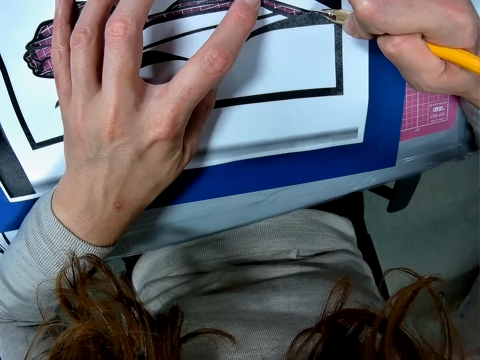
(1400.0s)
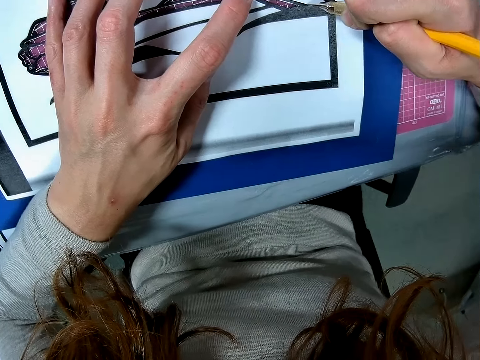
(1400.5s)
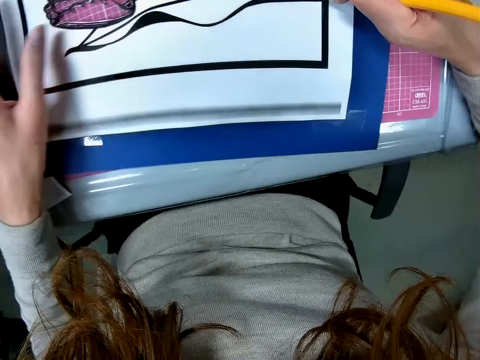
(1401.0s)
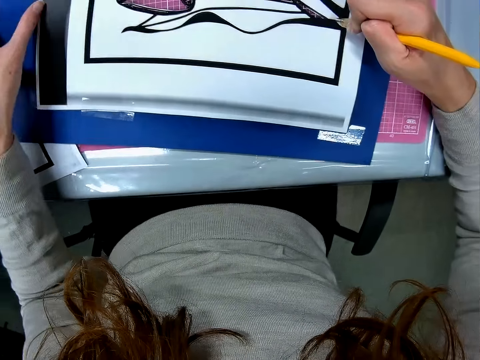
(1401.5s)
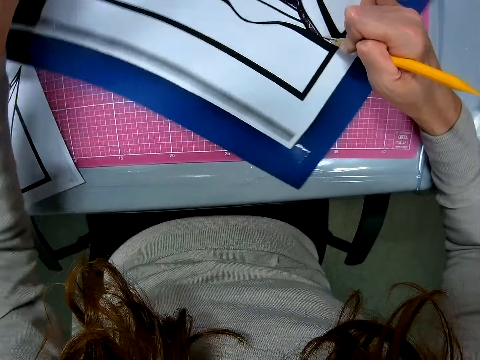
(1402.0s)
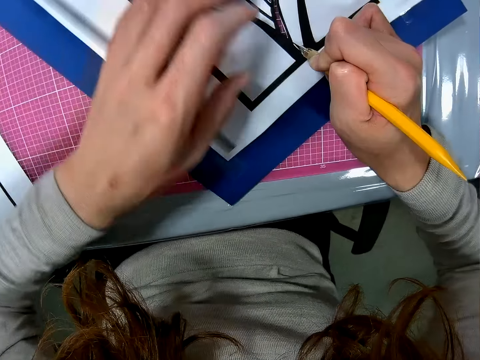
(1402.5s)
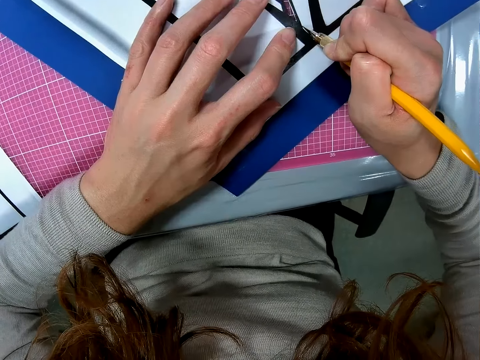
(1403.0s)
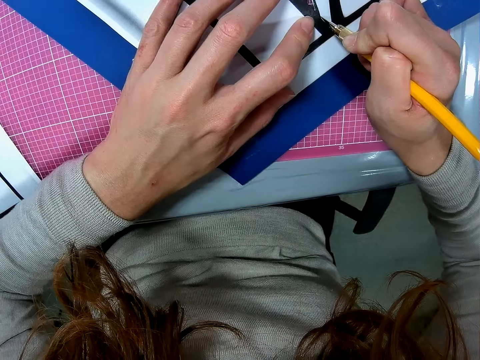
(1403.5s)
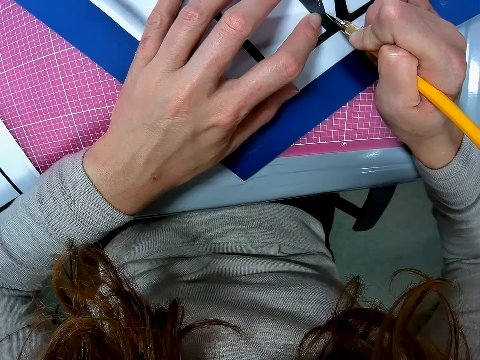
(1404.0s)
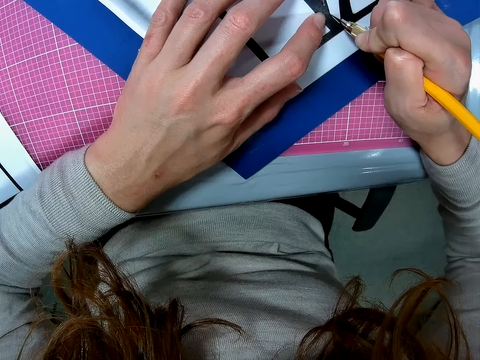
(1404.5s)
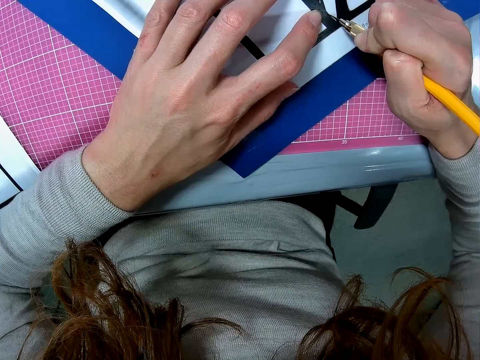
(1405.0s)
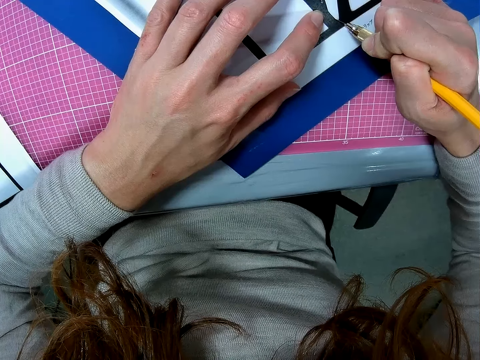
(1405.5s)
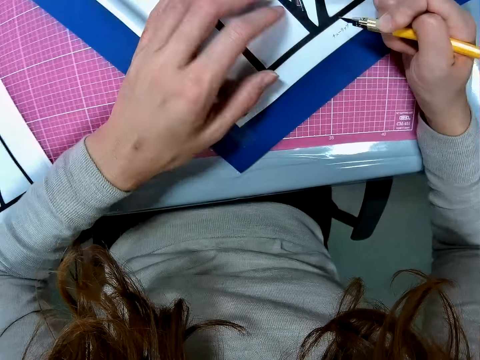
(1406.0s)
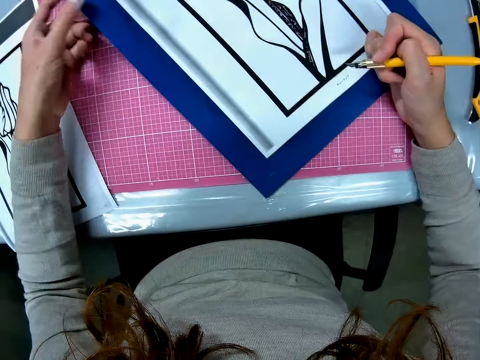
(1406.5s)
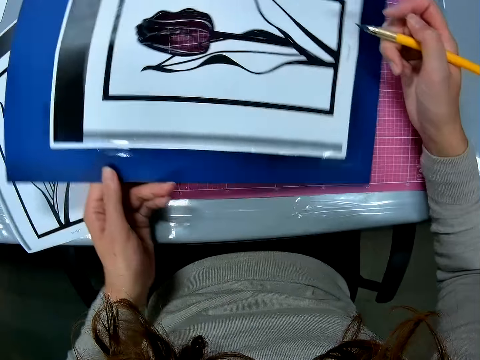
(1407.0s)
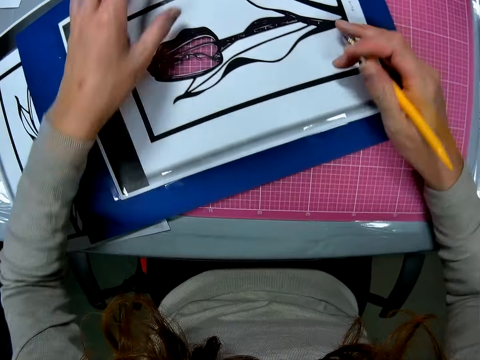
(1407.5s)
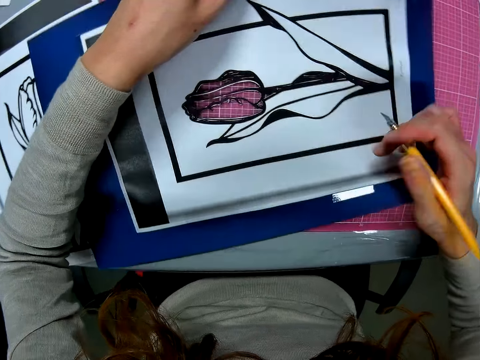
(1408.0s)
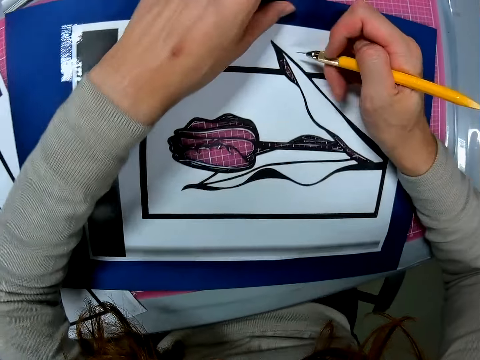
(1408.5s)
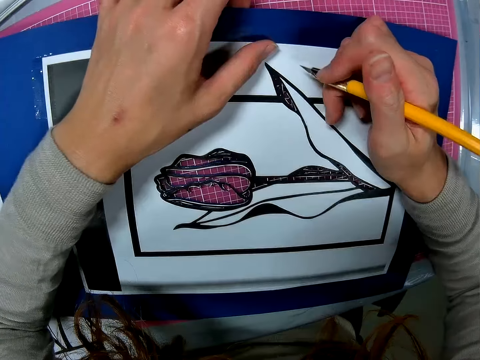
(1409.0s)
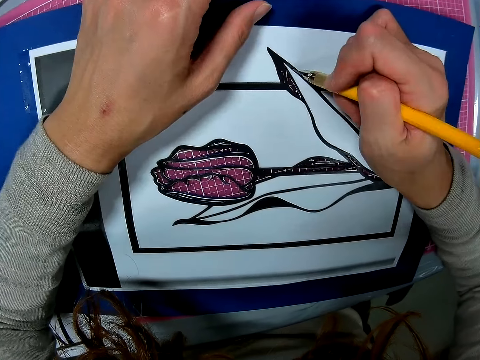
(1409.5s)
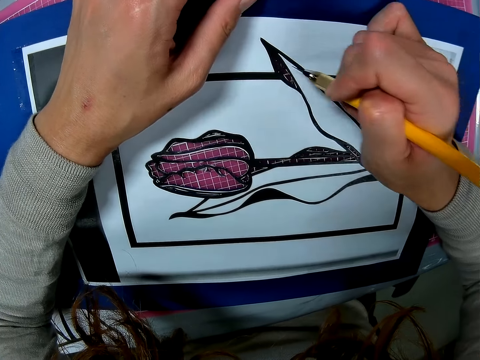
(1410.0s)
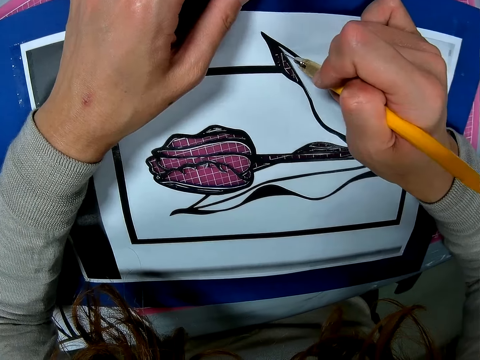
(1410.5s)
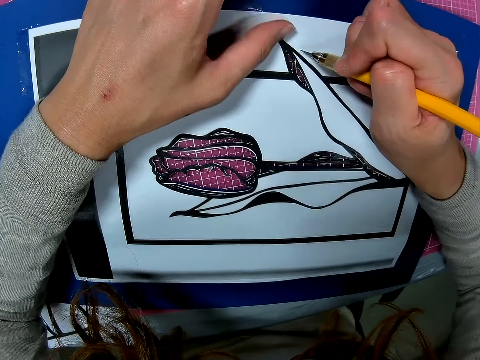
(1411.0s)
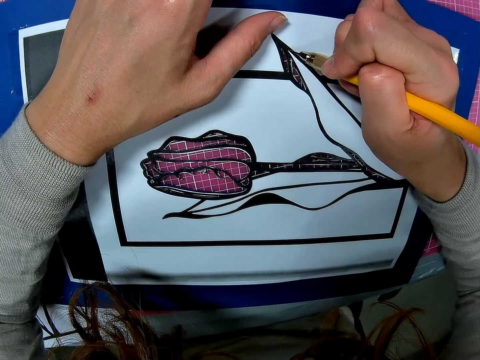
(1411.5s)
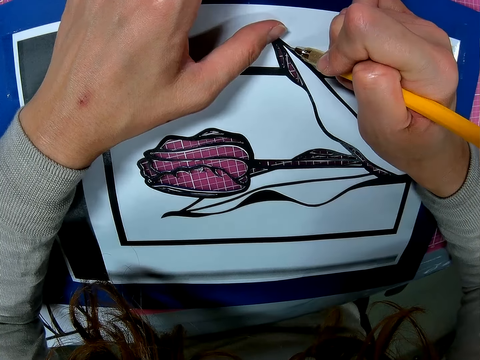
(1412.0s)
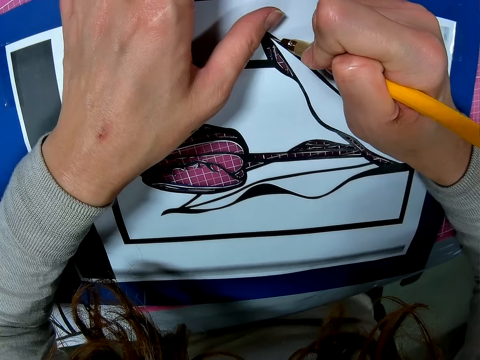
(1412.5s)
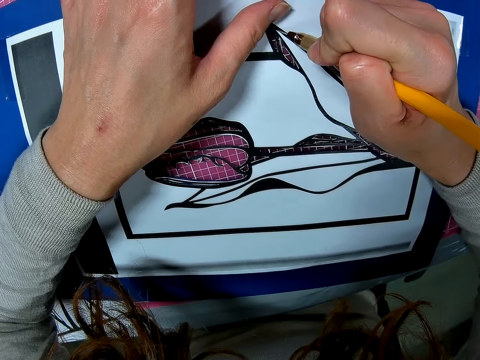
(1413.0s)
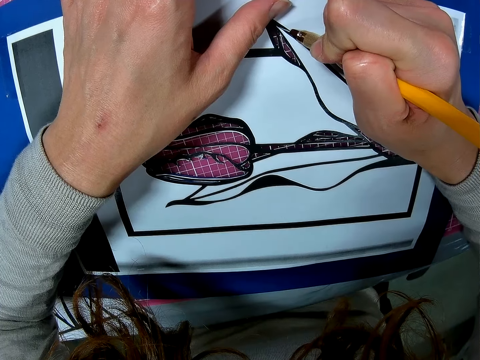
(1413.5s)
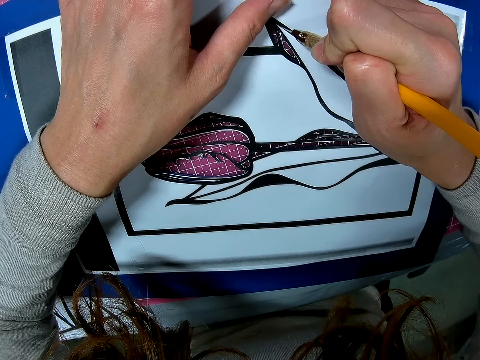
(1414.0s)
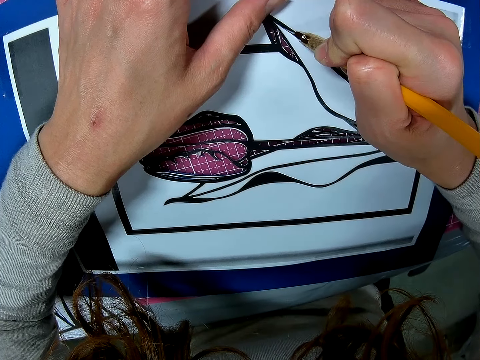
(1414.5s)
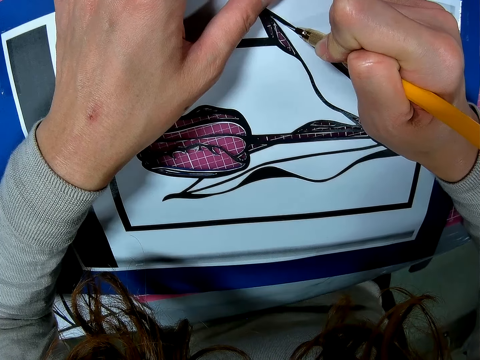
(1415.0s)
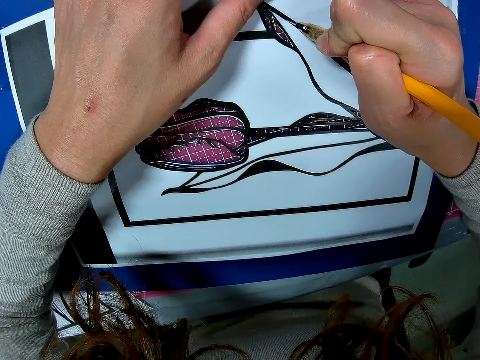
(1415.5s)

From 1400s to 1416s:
The camera wearer adjusts the paper or card stock with her left hand. She cuts the card stock. She adjusts the paper with her left hand. She adjusts the hobby knife. She cuts the card stock.

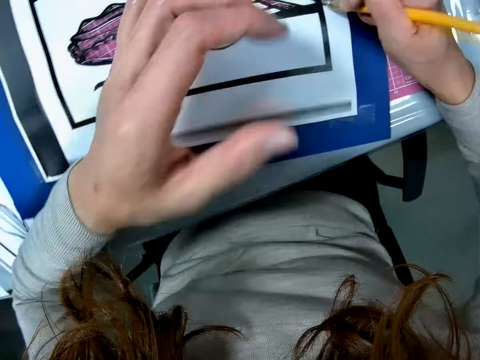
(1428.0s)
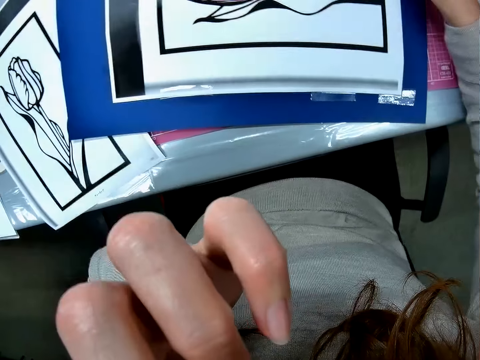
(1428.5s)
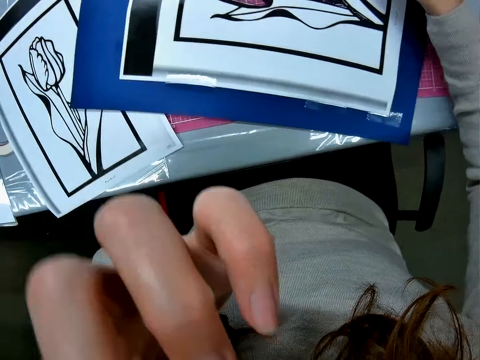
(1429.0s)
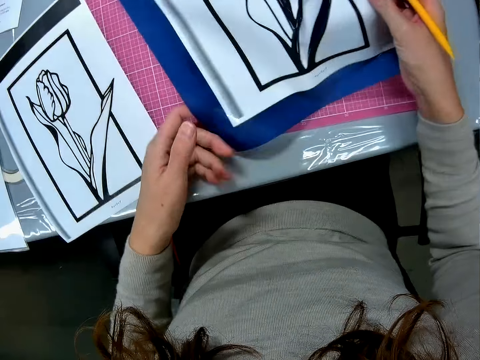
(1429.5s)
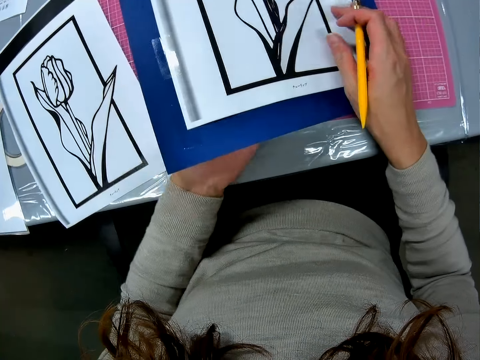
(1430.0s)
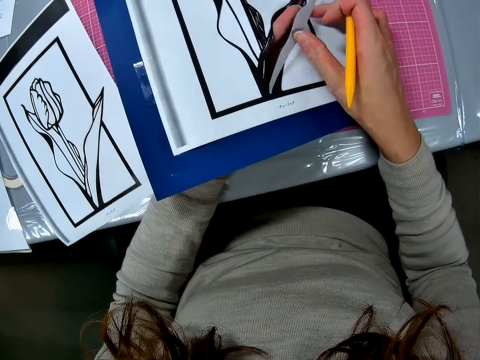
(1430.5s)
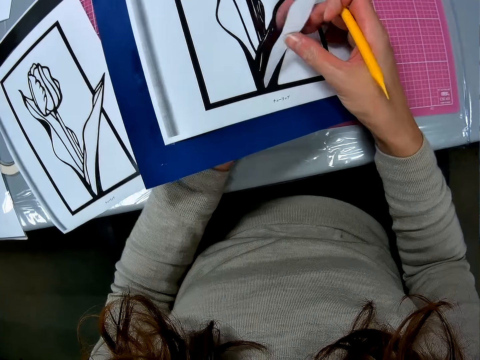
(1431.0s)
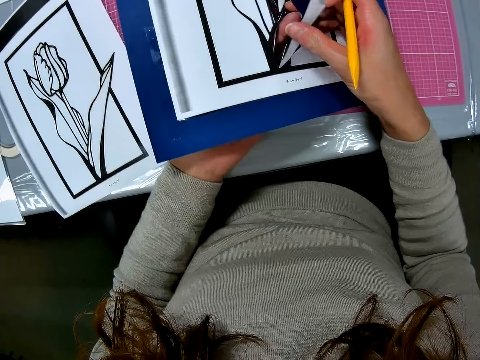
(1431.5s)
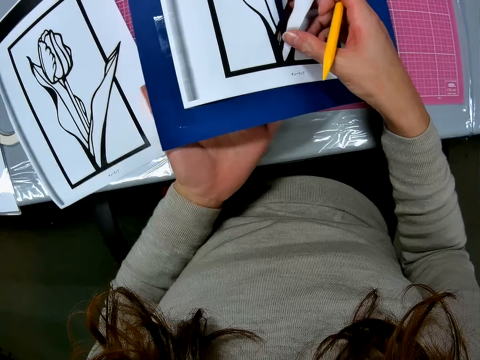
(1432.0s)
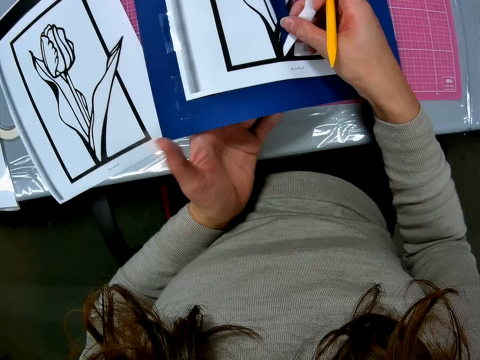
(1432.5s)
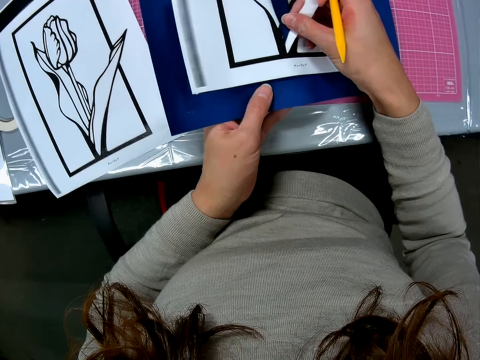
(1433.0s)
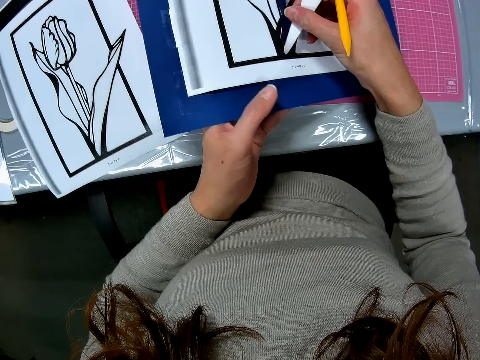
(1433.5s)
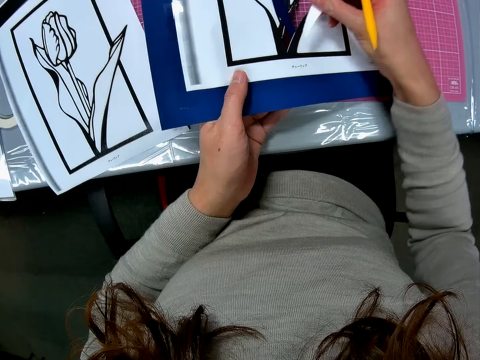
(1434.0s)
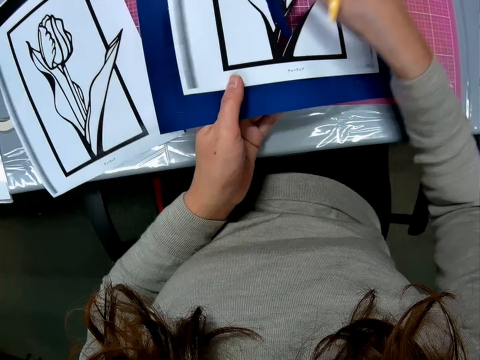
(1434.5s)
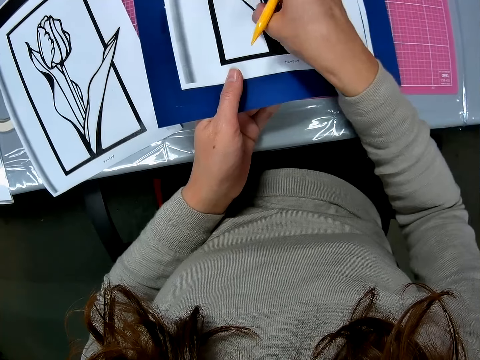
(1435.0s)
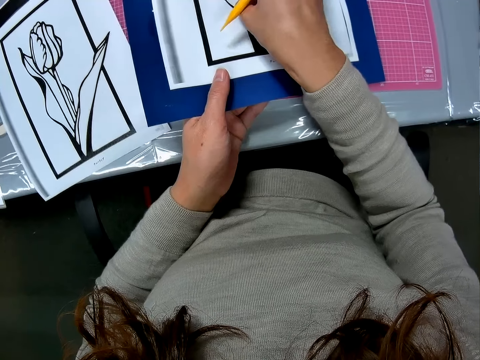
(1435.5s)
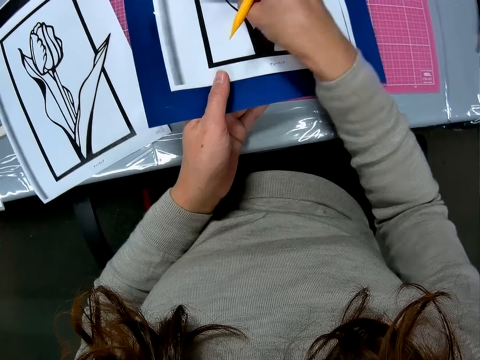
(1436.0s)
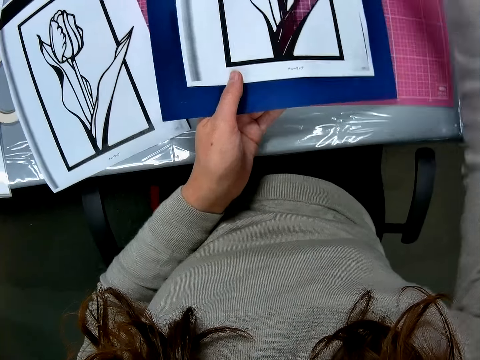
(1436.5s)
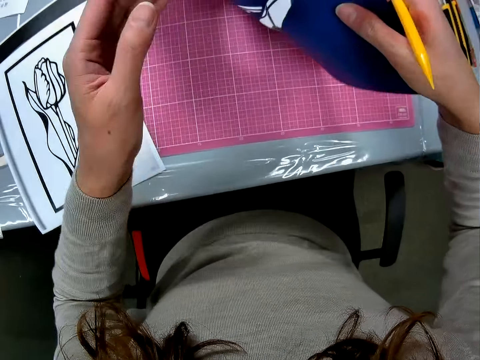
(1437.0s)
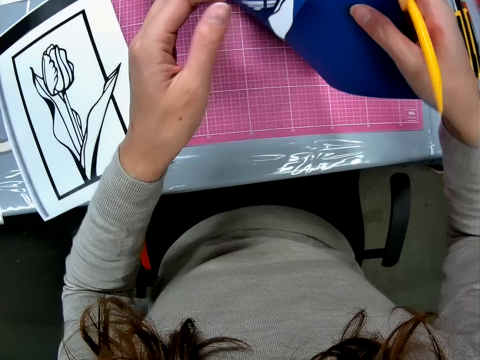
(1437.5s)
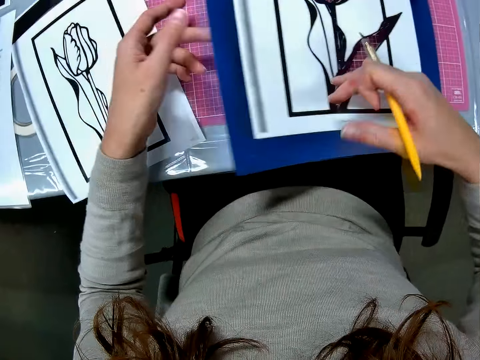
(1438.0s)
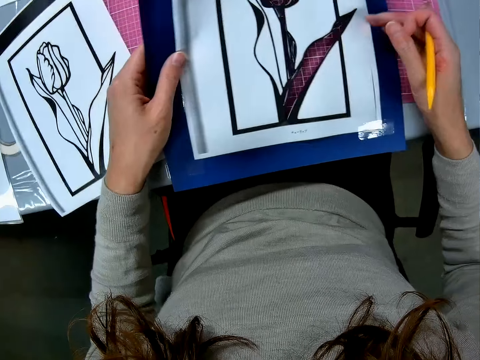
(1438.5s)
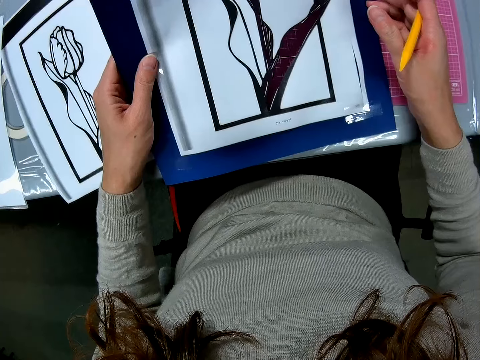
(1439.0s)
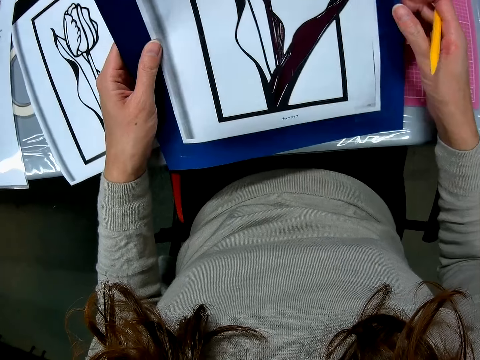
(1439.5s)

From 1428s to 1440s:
The camera wearer scratches her face with her left hand. She removes a cut piece of paper from the card stock, puts down the piece of paper on a cutting mat, removes another cut piece of paper from the card stock, puts down the piece of paper on the cutting mat and adjusts the card stock.
